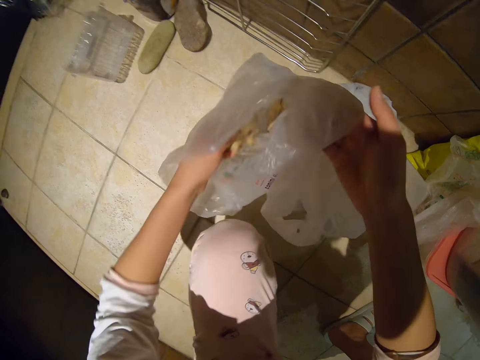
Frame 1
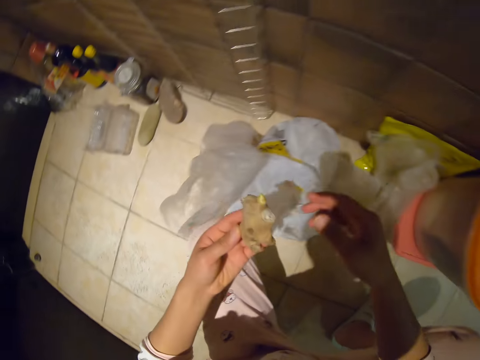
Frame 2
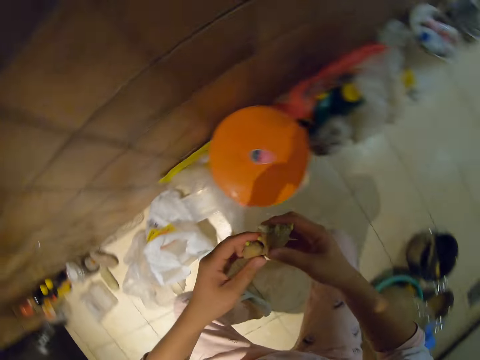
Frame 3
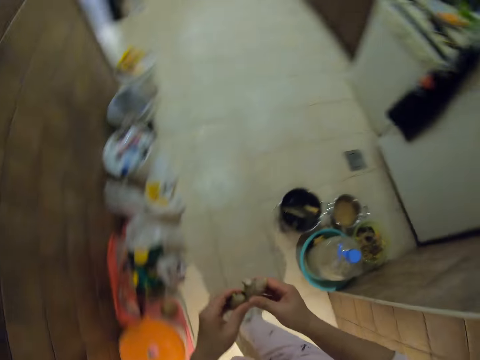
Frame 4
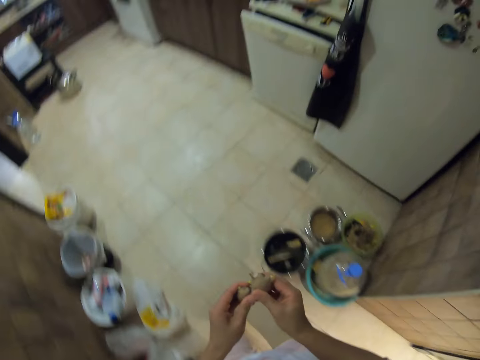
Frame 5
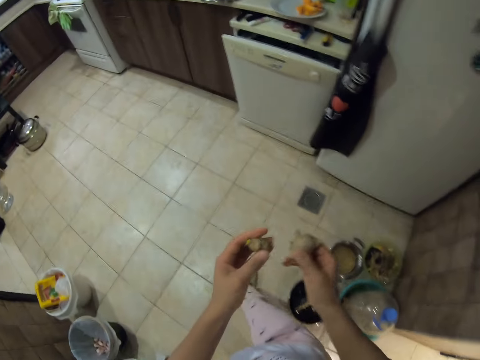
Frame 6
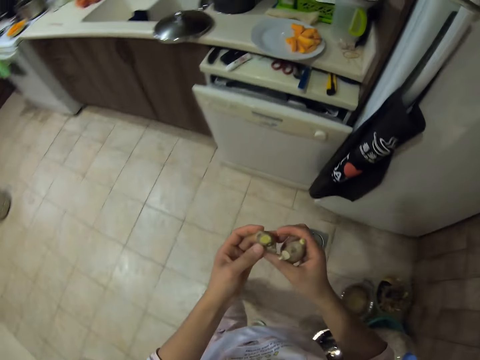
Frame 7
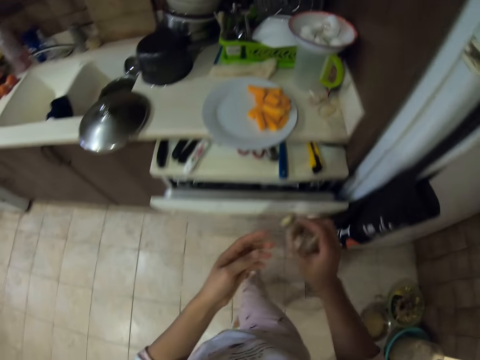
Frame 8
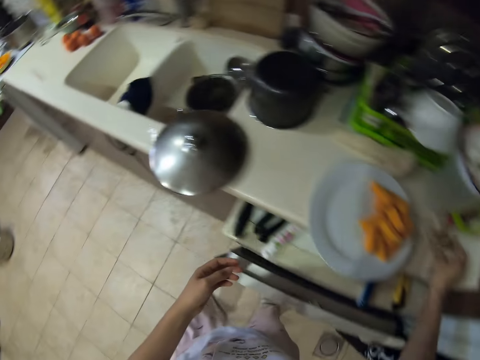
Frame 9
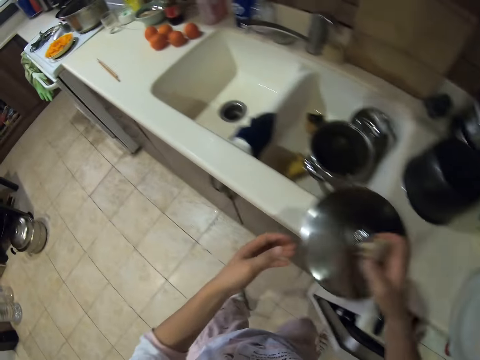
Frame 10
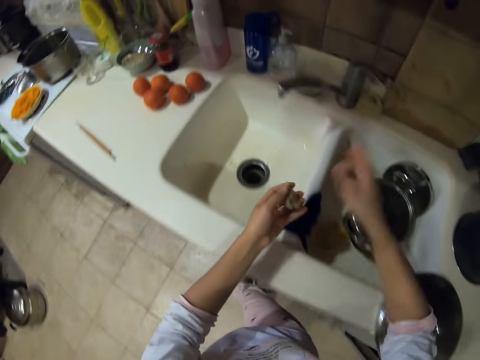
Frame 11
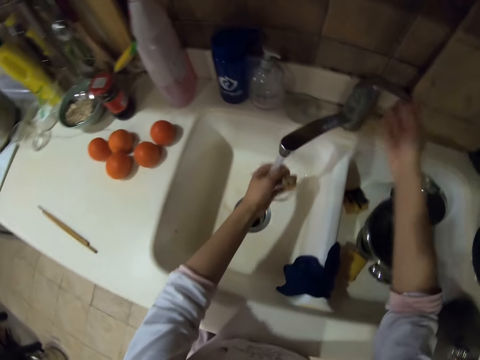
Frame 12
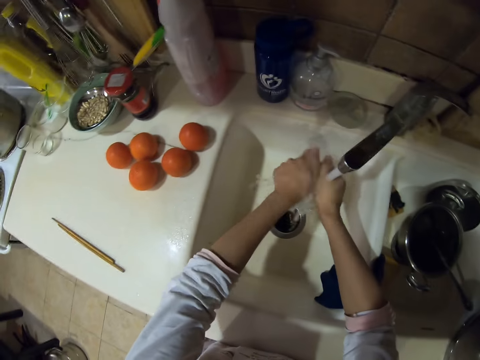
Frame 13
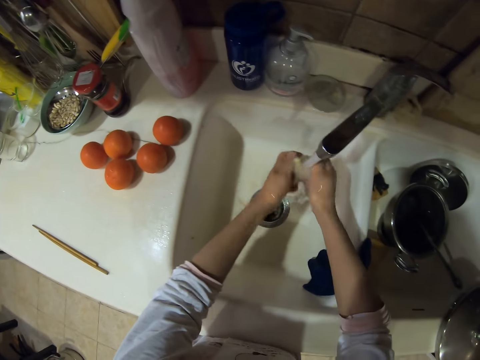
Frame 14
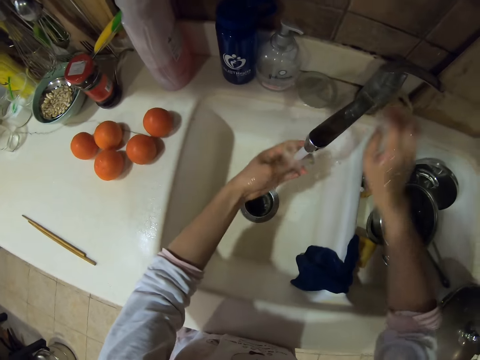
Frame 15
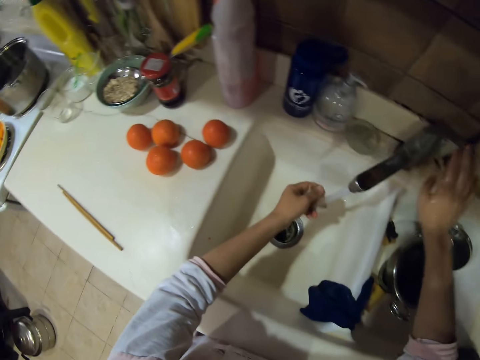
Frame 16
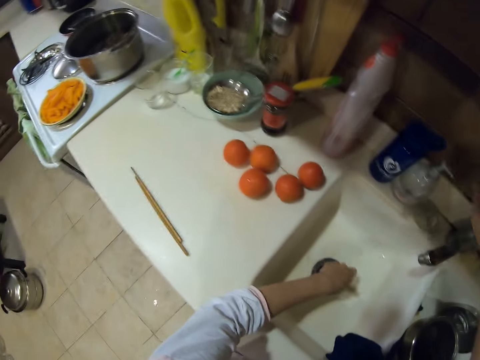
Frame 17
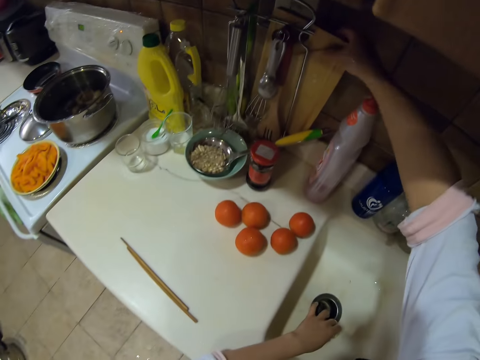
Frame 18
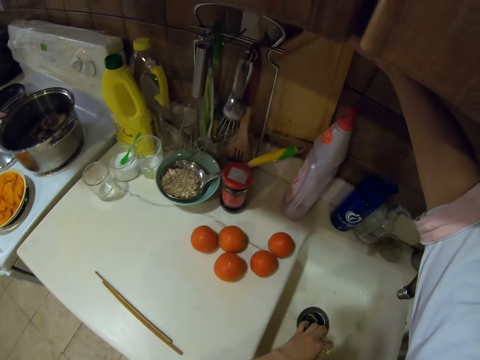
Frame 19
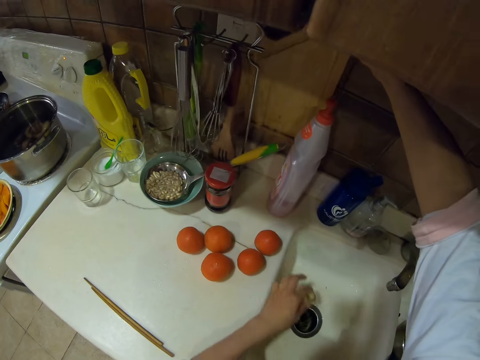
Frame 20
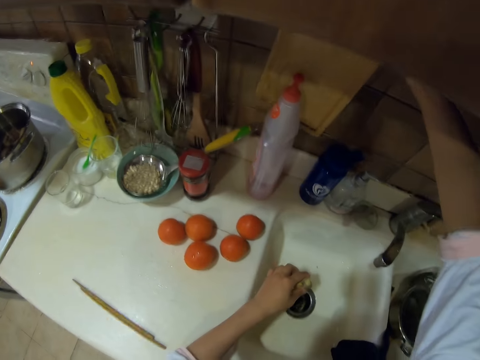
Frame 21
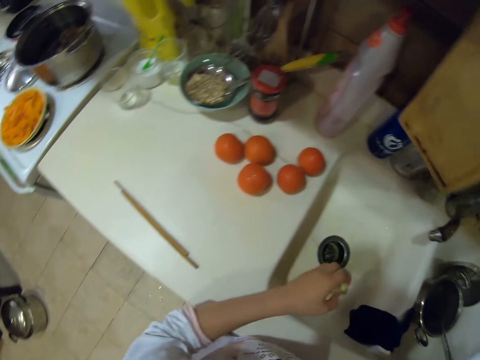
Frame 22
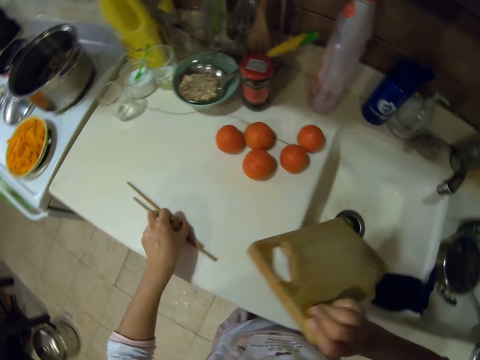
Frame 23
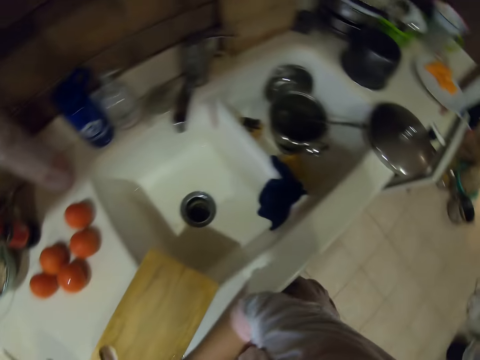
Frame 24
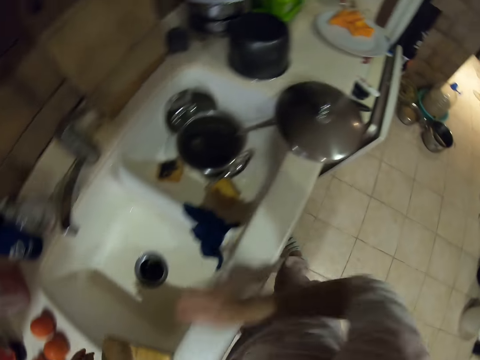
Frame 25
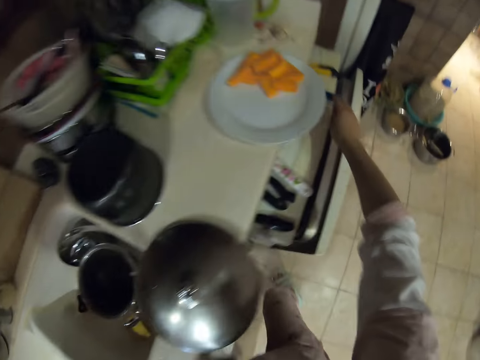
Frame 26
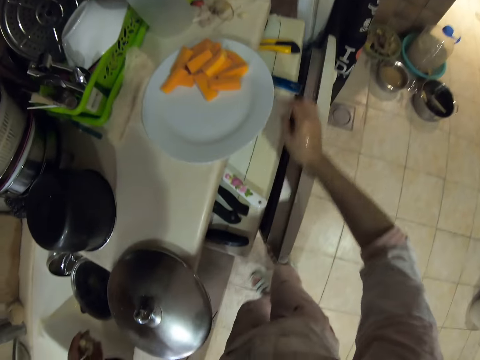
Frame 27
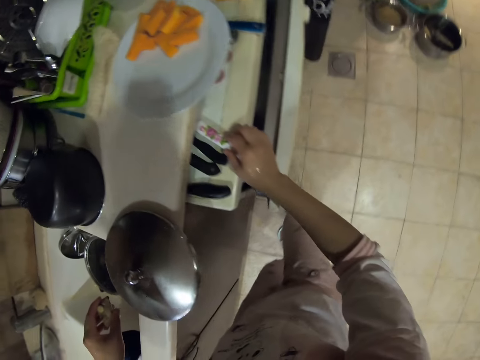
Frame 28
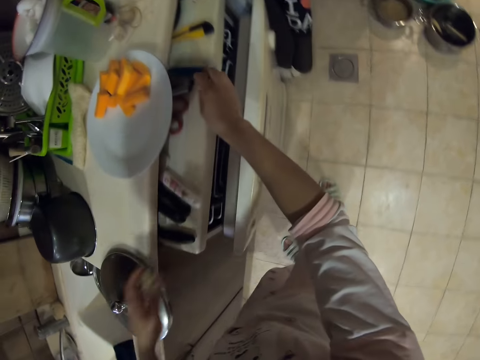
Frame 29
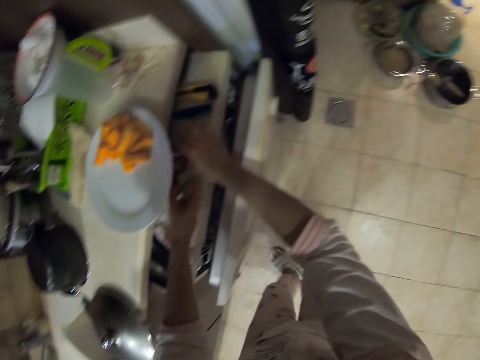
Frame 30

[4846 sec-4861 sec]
The camera wearer removes ginger from a nylon bag. They cut the ginger into two. They walk. They put the ginger on the cabinet. They open the water tap. They wash one piece of the ginger. They close the water tap. They take the chopping board. They move the chopsticks. They put the chopping board on the cabinet.

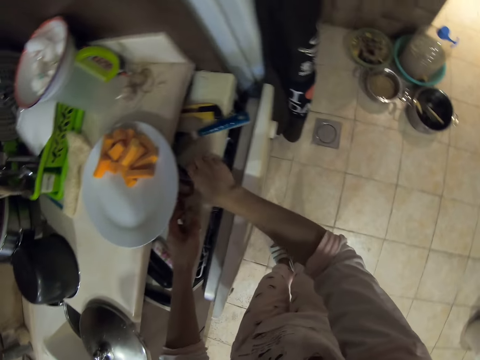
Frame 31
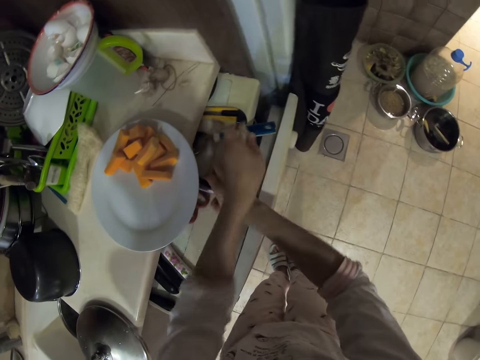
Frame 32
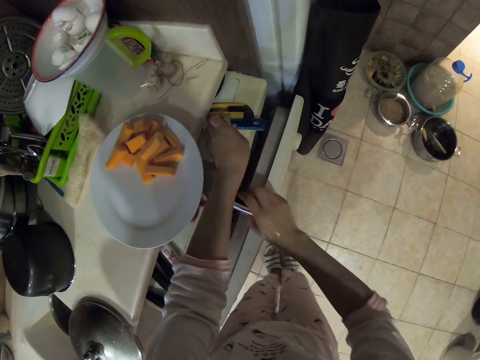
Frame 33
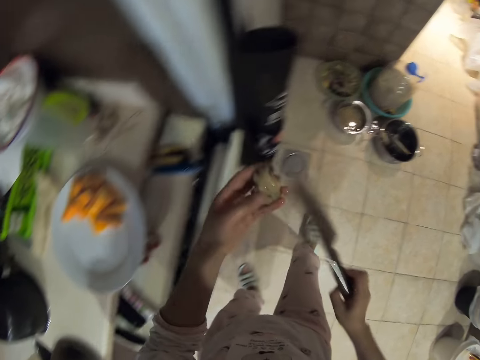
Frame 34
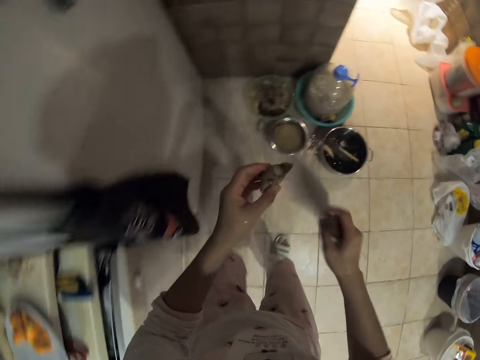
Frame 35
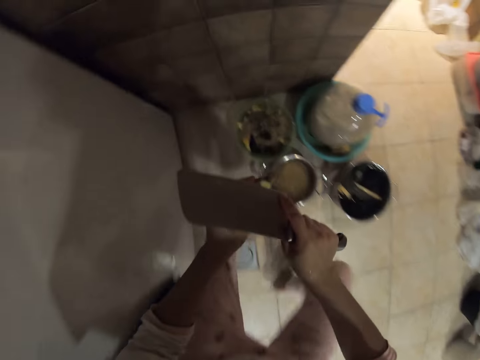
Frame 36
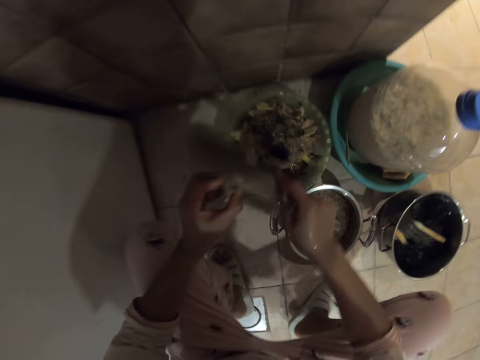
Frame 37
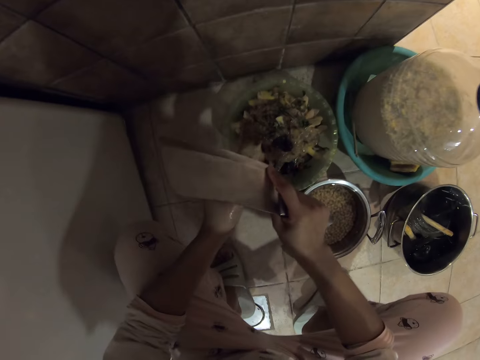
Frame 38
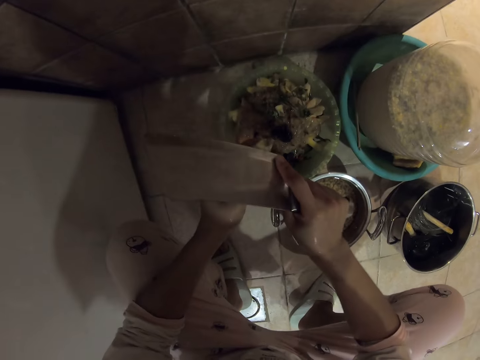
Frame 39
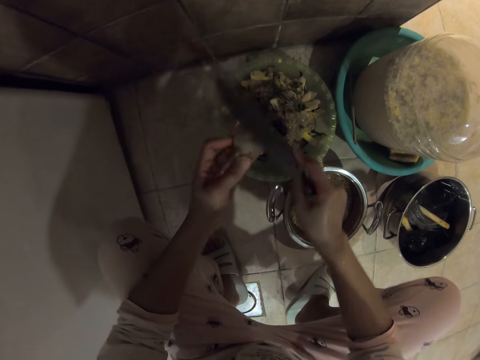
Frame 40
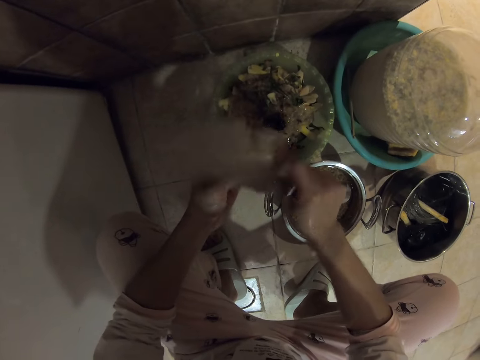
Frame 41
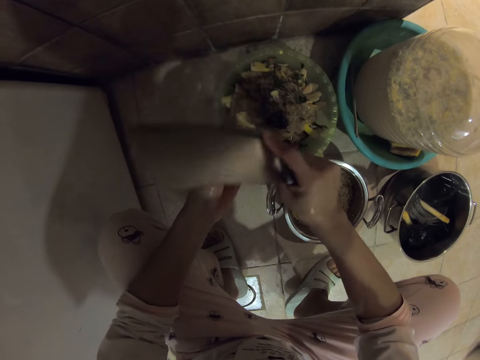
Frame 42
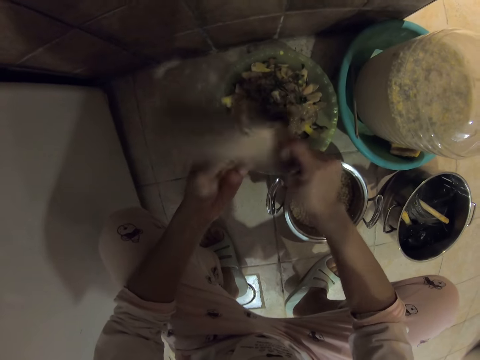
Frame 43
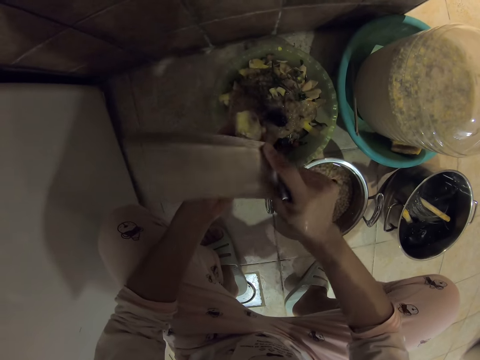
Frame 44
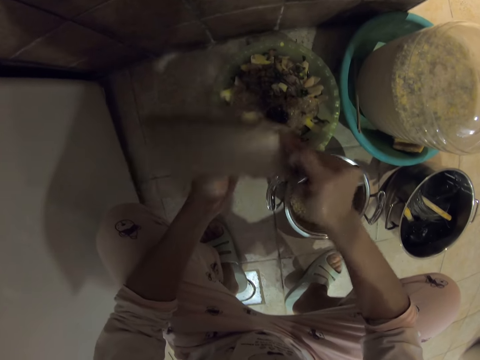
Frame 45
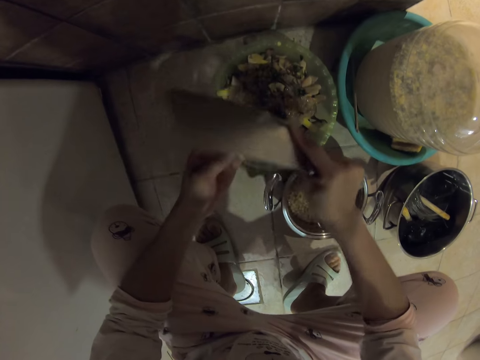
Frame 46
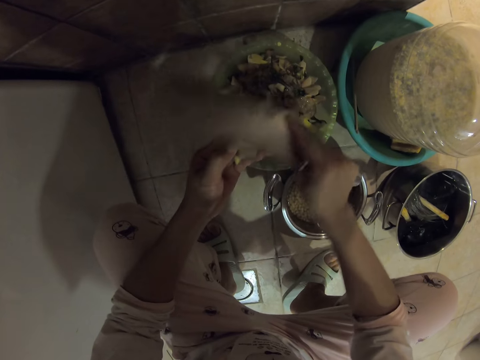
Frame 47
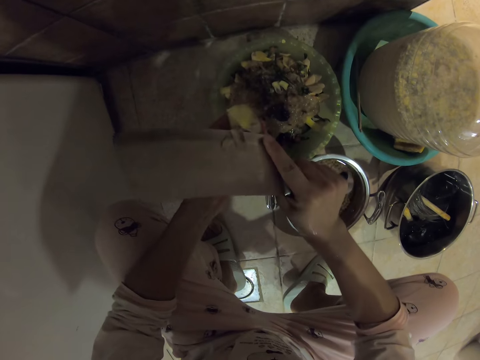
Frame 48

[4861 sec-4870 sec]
The camera wearer picks up a spoon or knife from the kitchen drawer. They walk and crouch. They peel the ginger or garlic with the knife.

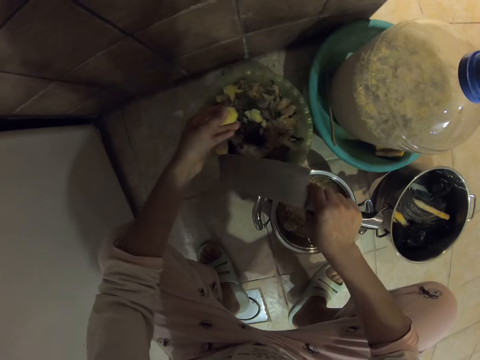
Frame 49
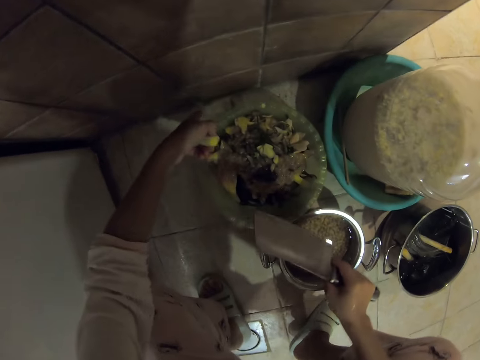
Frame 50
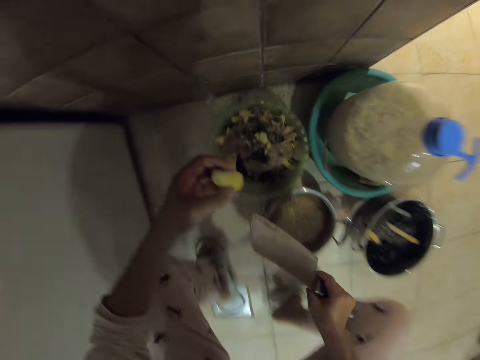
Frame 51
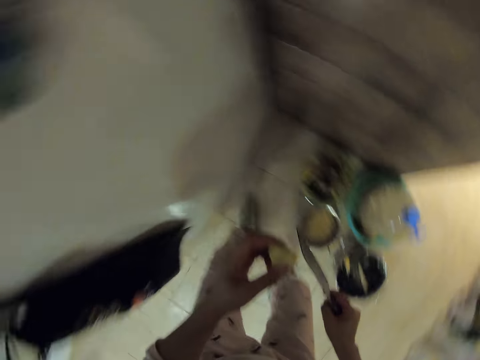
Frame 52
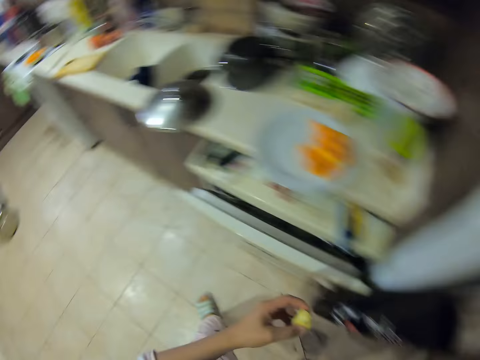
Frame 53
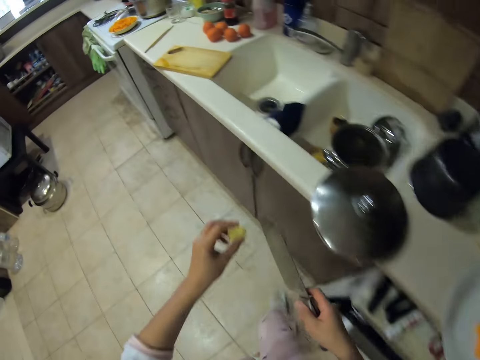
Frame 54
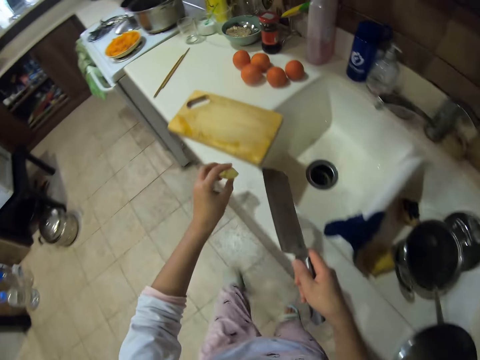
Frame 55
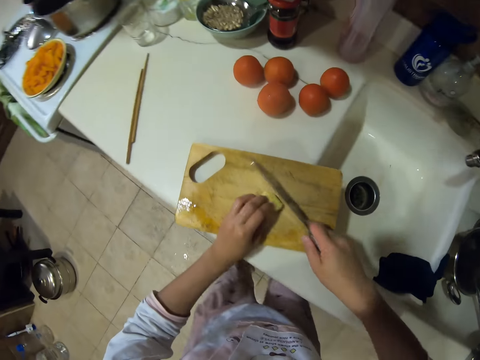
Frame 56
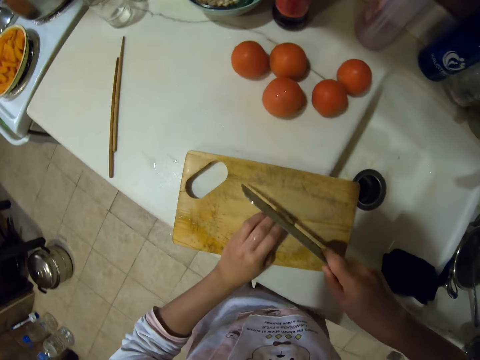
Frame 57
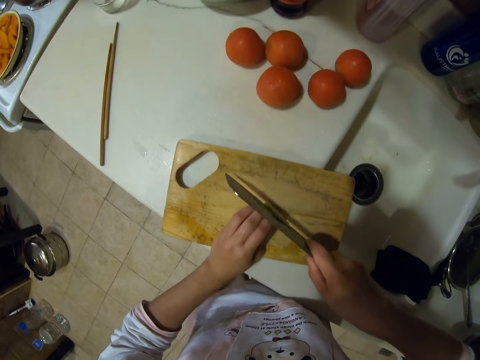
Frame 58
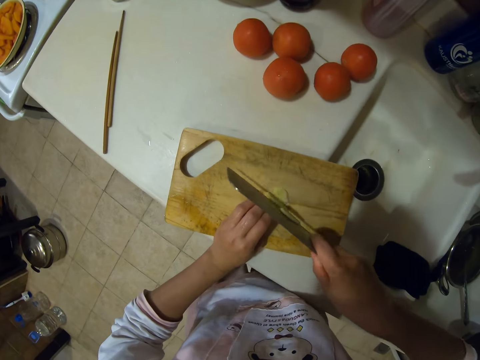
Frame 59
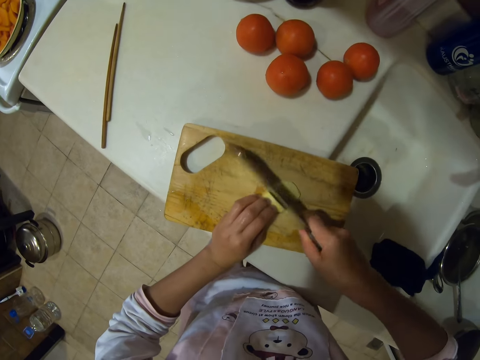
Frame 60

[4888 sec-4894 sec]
The camera wearer straightens and walks. They place the peeled potato or garlic on a chopping board. They slice the potato.
